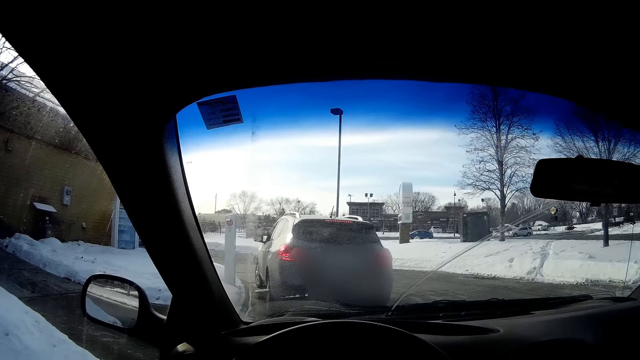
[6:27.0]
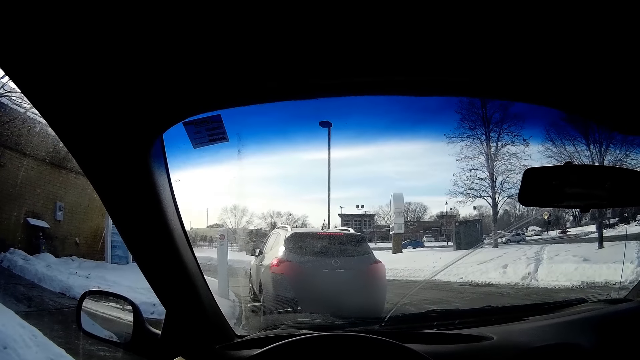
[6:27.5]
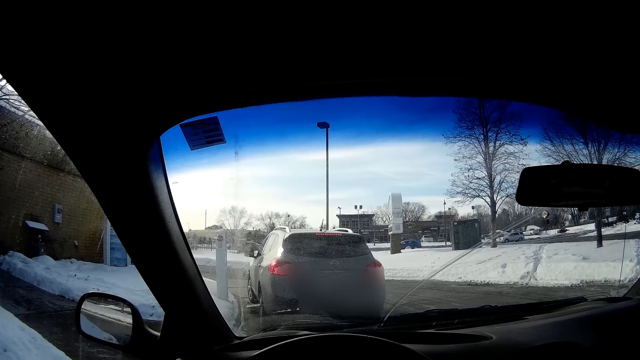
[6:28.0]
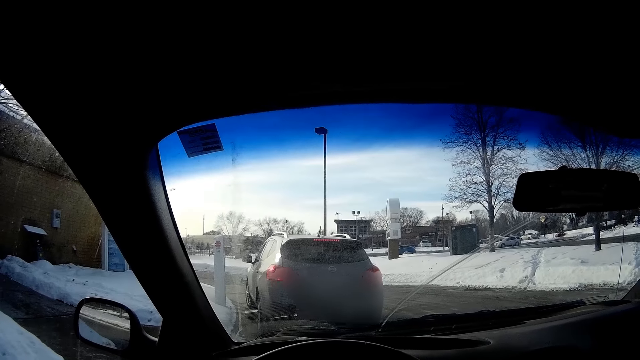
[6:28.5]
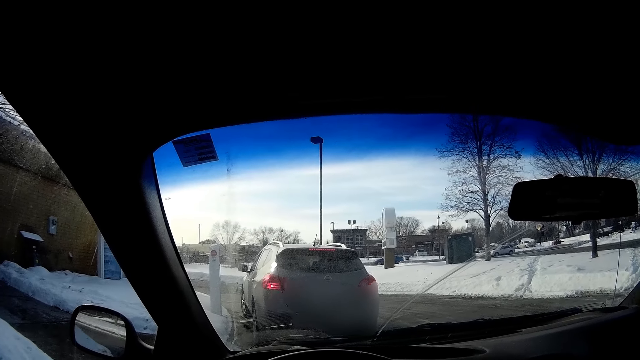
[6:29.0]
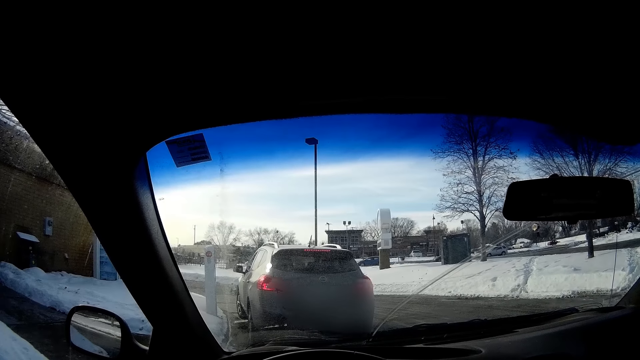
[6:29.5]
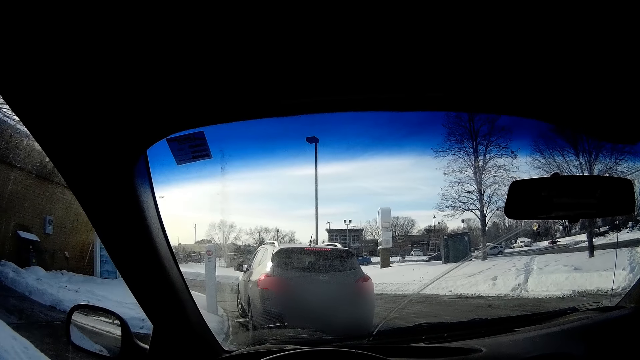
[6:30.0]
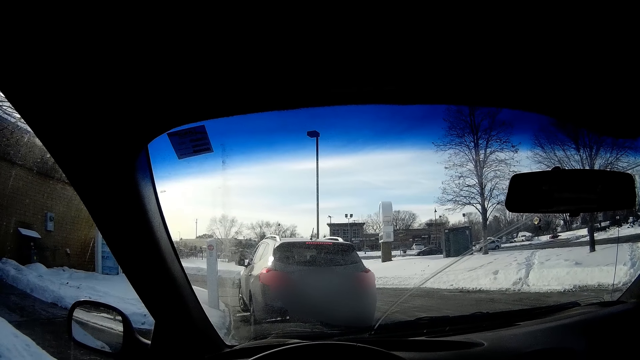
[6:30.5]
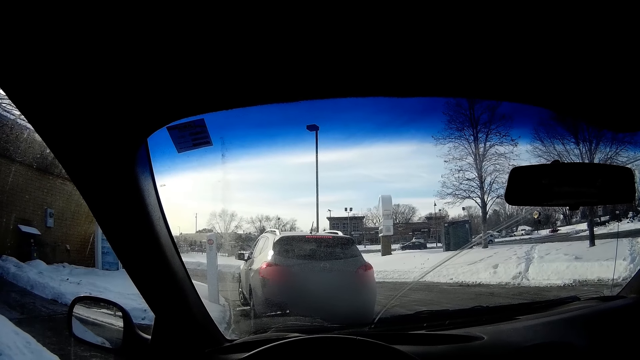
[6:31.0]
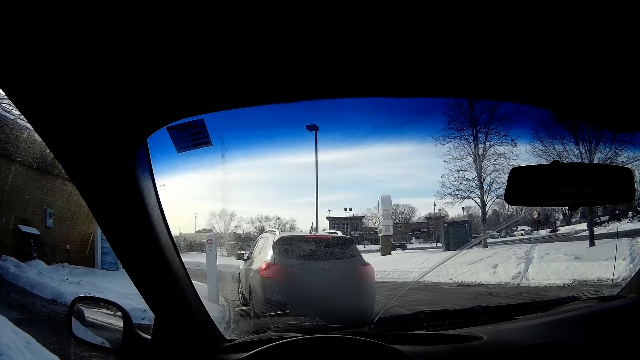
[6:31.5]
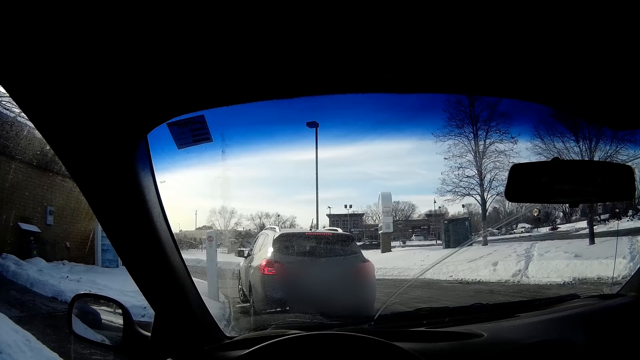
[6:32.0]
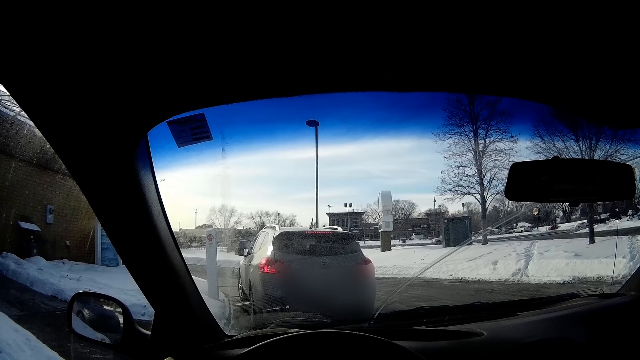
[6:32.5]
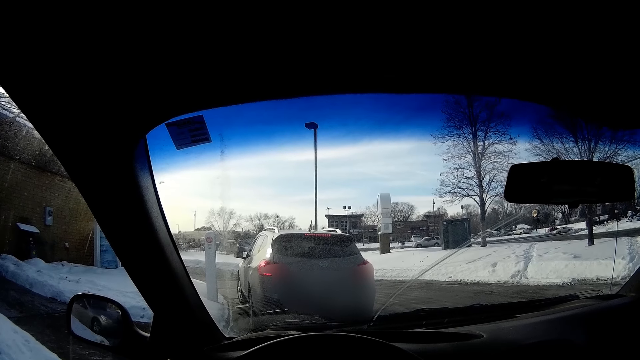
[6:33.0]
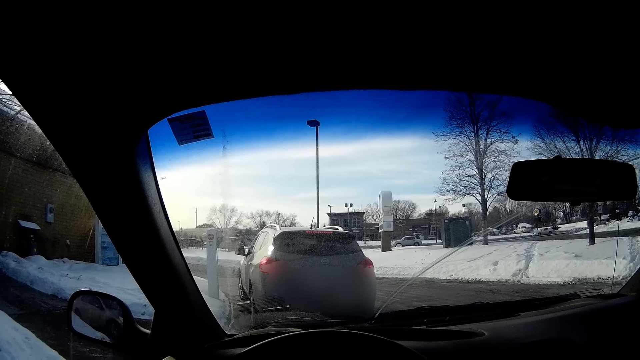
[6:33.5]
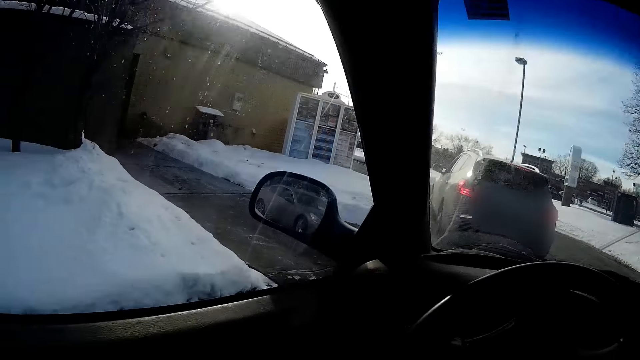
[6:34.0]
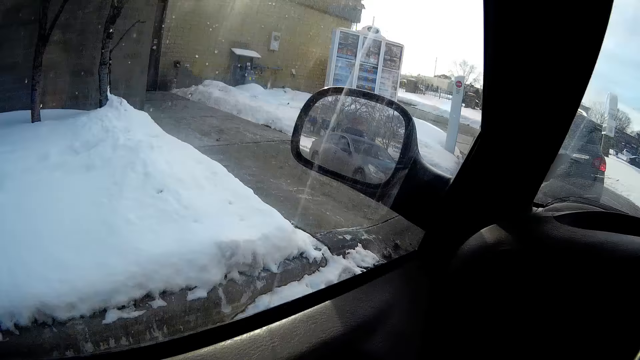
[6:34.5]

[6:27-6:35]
The camera wearer stops driving the car.

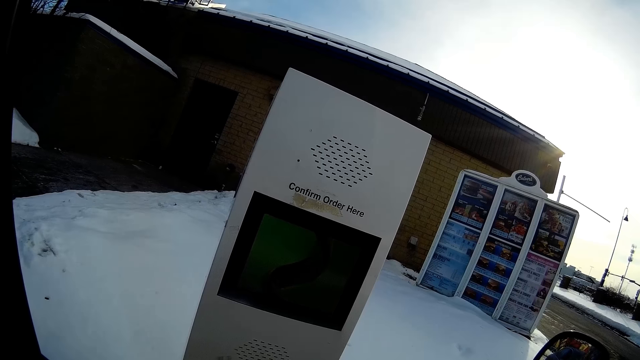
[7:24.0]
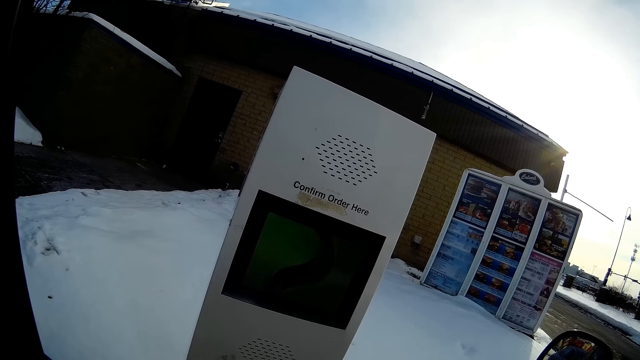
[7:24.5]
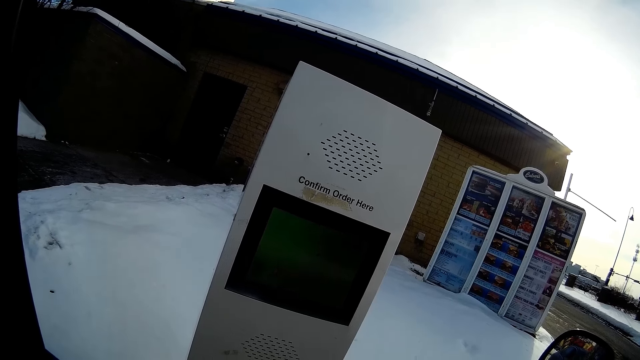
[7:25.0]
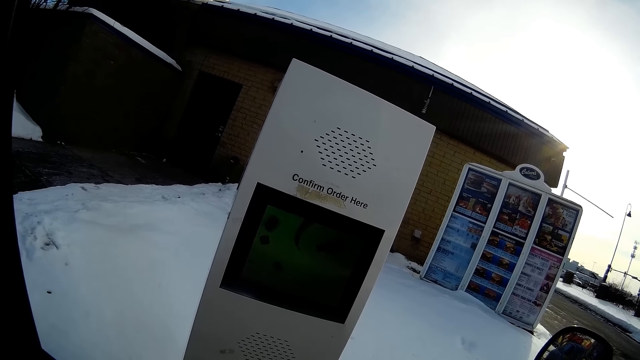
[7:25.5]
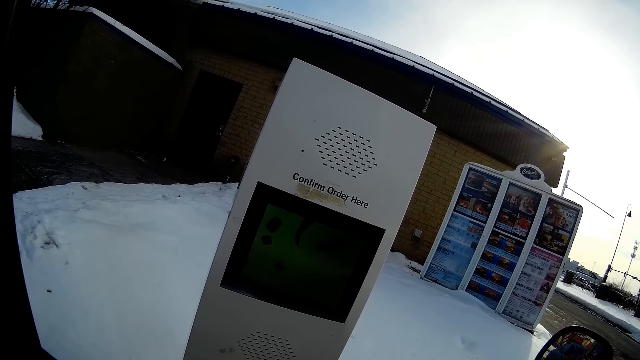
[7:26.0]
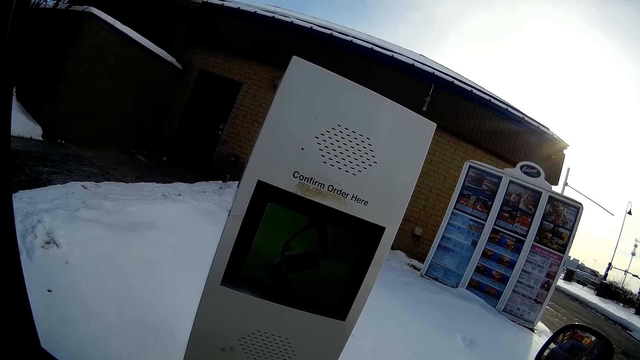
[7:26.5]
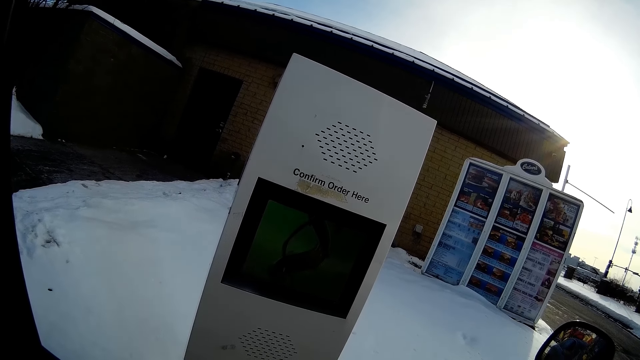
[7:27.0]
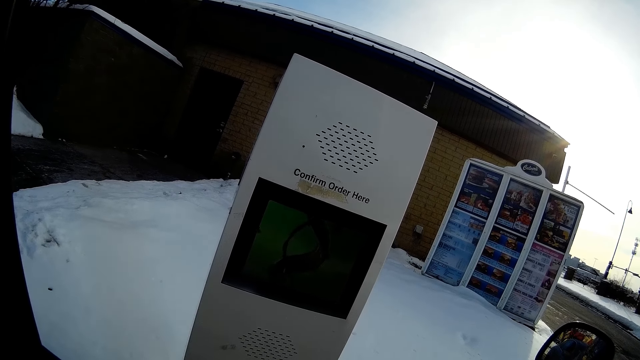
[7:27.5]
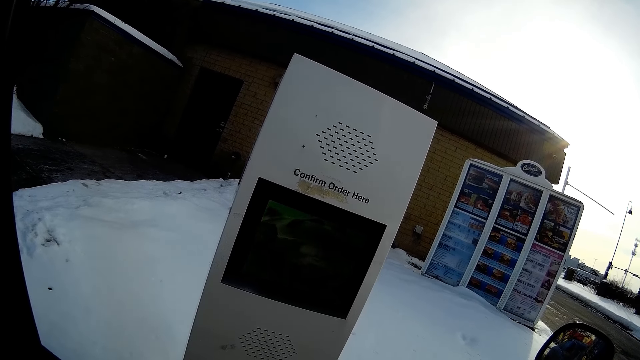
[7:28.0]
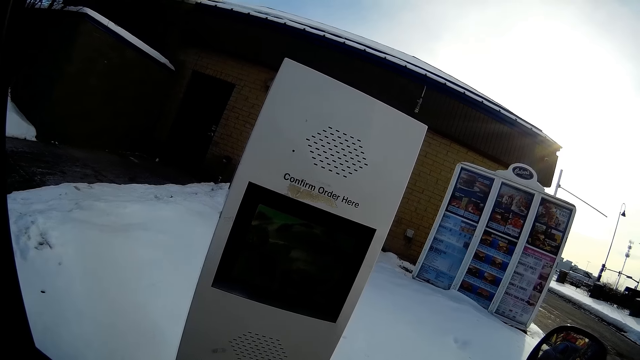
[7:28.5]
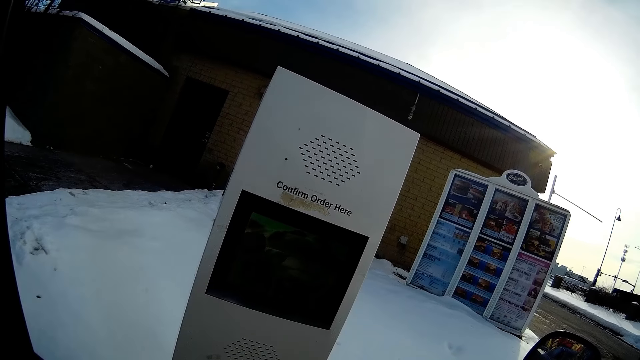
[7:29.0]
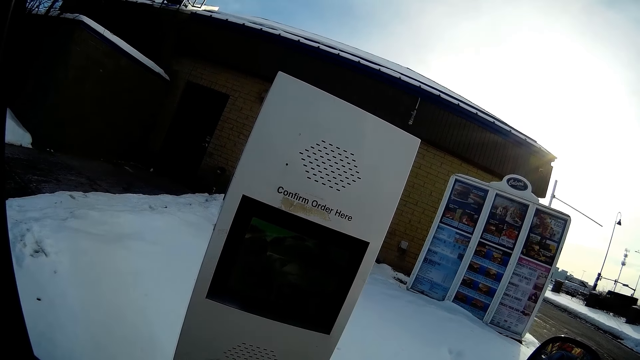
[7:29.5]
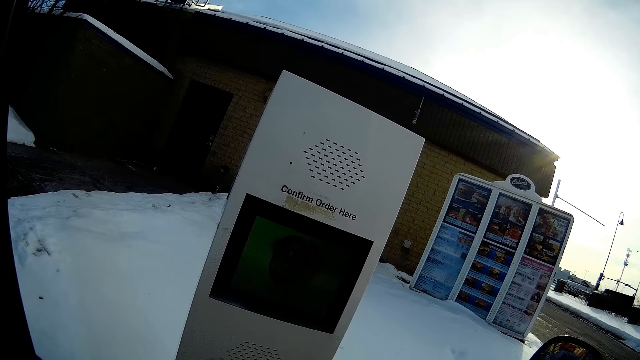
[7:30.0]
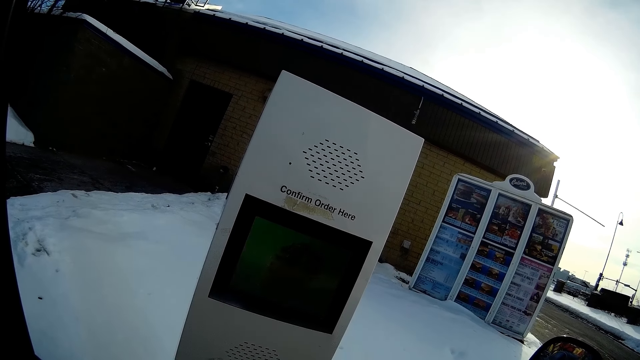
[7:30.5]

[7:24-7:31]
The camera wearer stares at the vending machine.

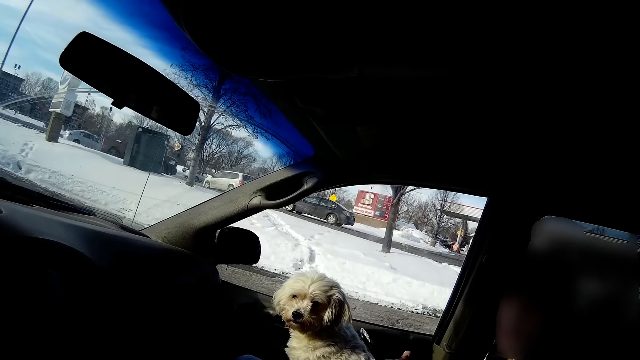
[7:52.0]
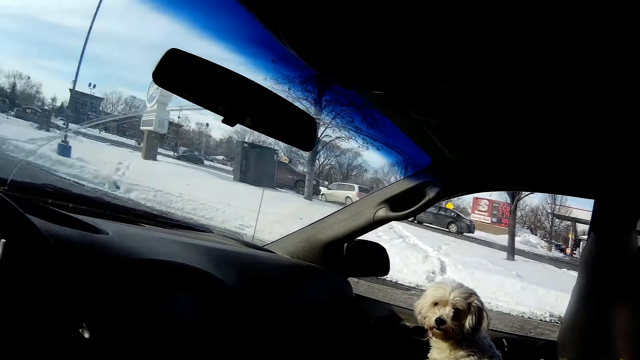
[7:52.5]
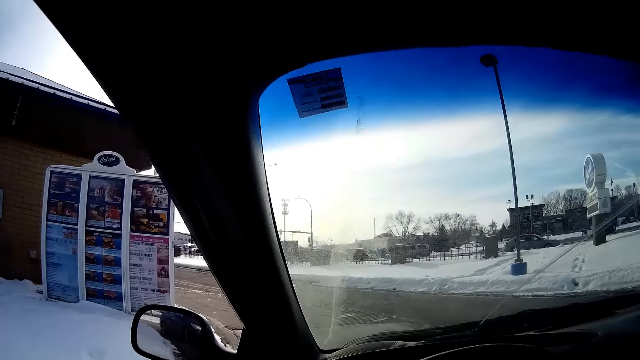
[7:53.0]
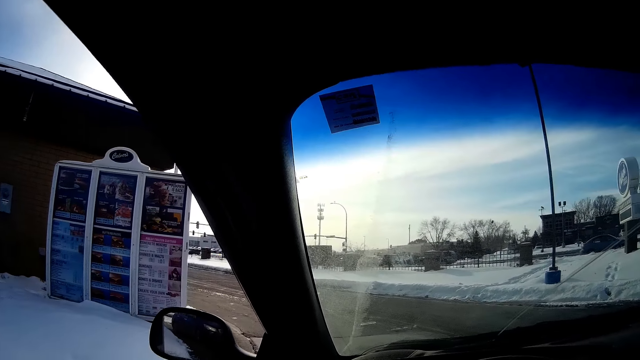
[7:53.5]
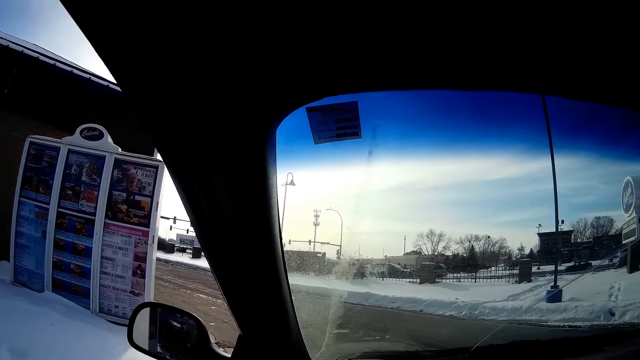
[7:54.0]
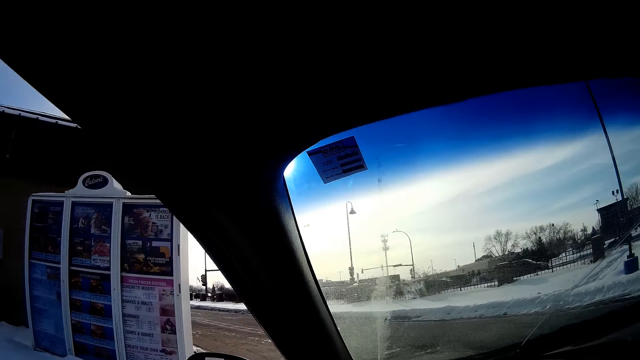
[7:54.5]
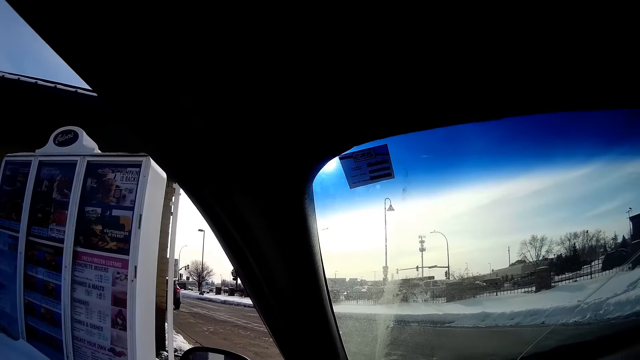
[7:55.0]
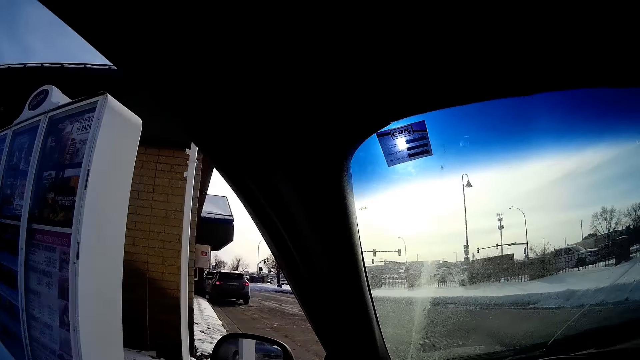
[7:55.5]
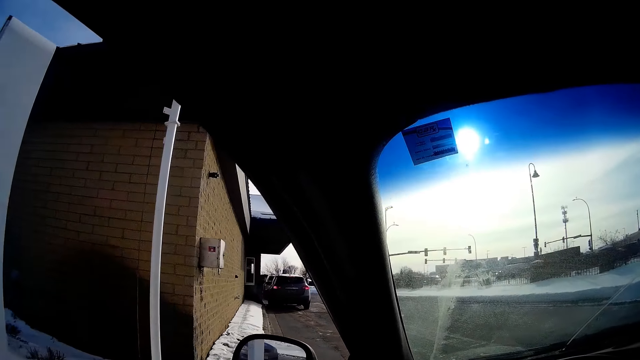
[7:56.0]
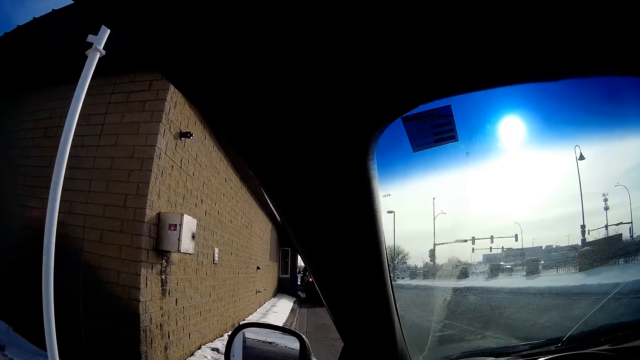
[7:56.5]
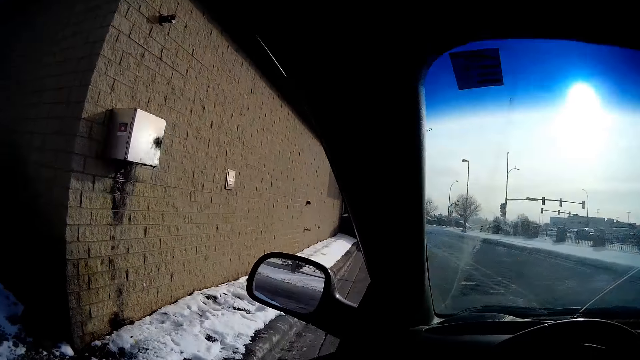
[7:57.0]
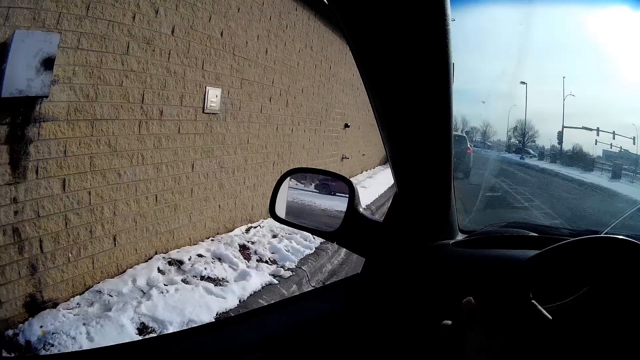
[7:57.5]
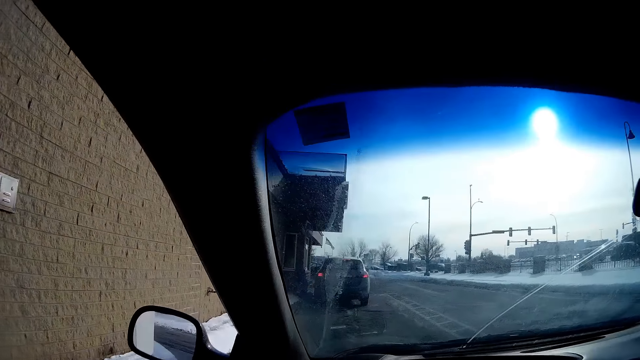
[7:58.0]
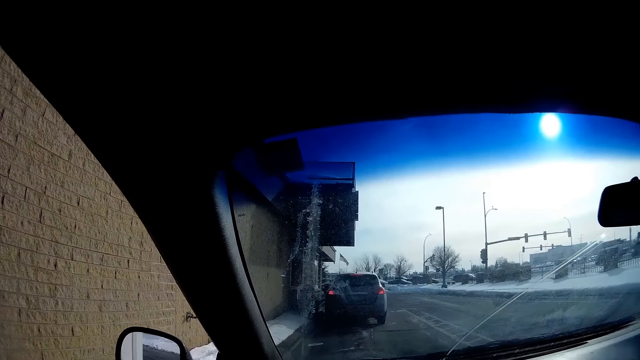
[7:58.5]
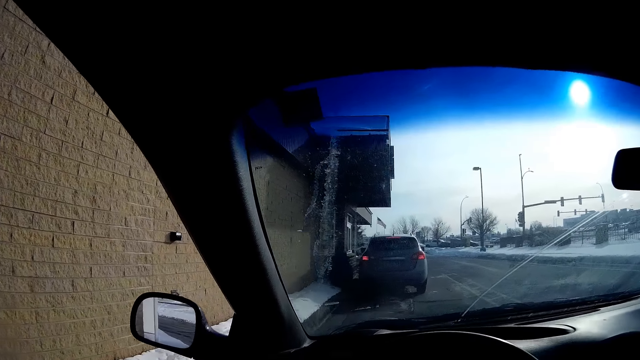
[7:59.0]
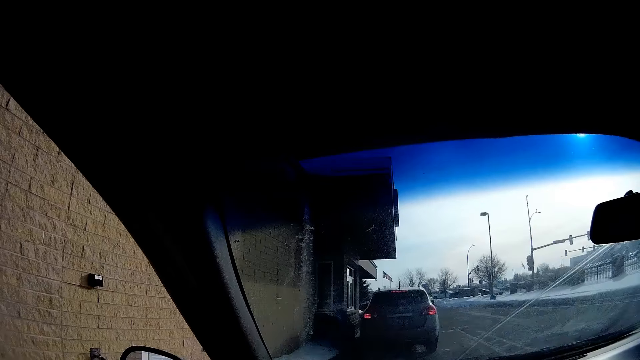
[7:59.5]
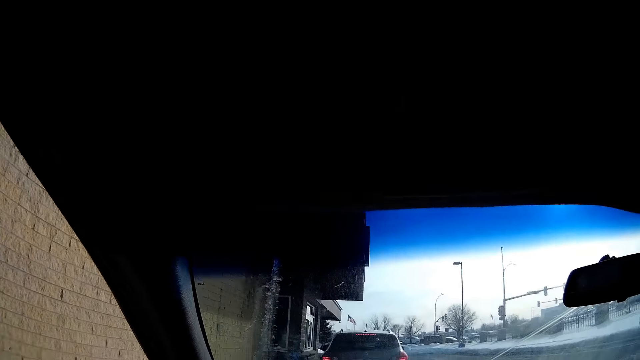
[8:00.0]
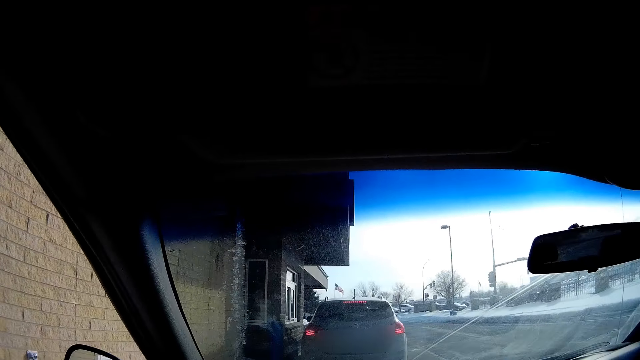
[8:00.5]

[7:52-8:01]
The camera wearer drives the car towards a fast-food drive-through window.
